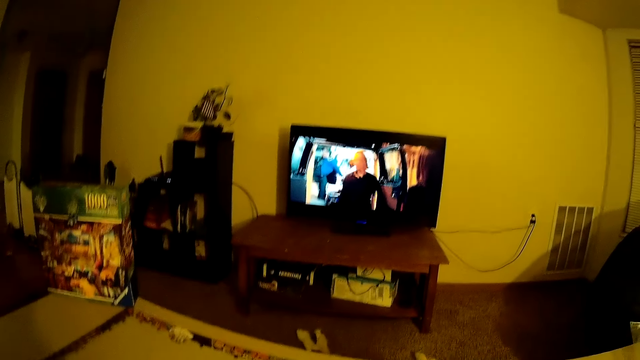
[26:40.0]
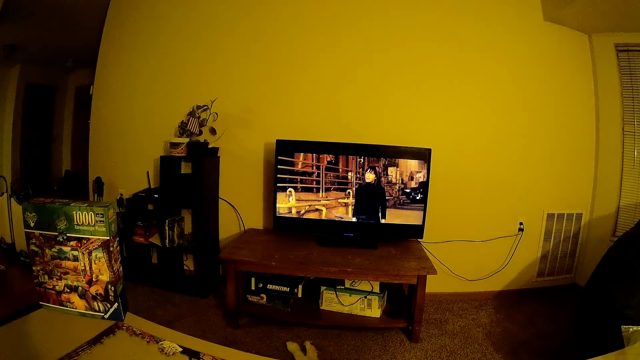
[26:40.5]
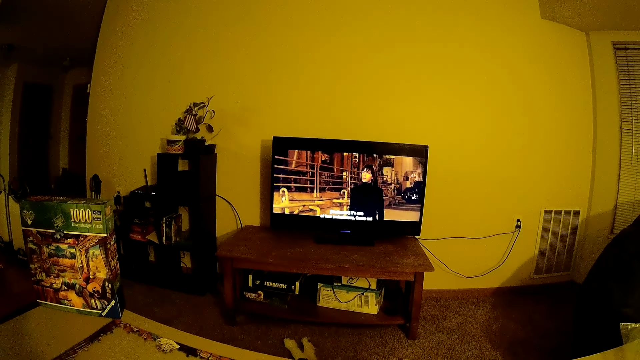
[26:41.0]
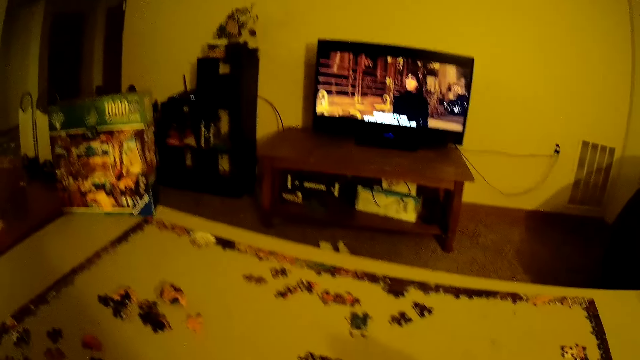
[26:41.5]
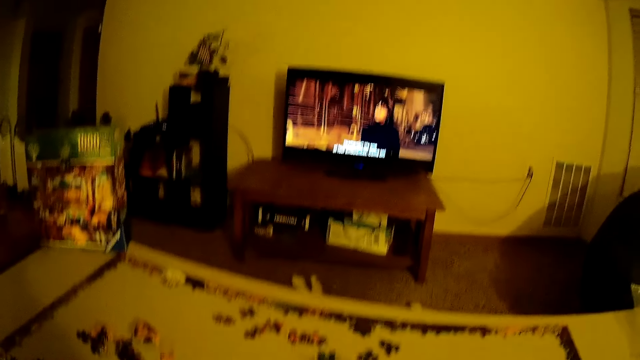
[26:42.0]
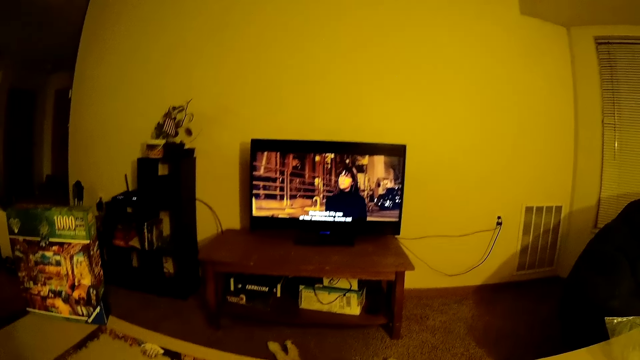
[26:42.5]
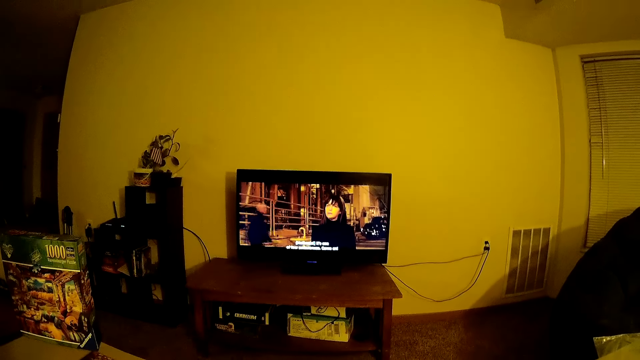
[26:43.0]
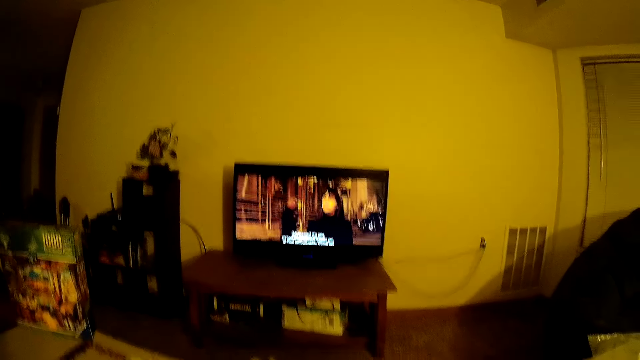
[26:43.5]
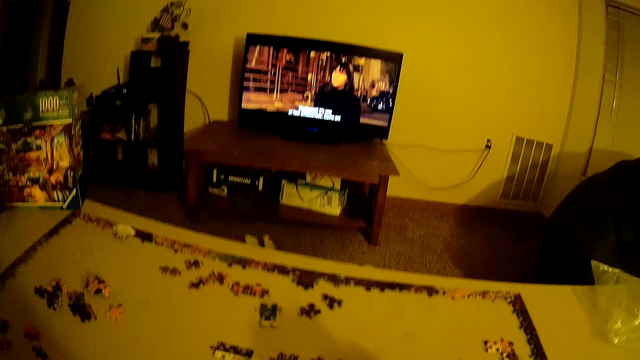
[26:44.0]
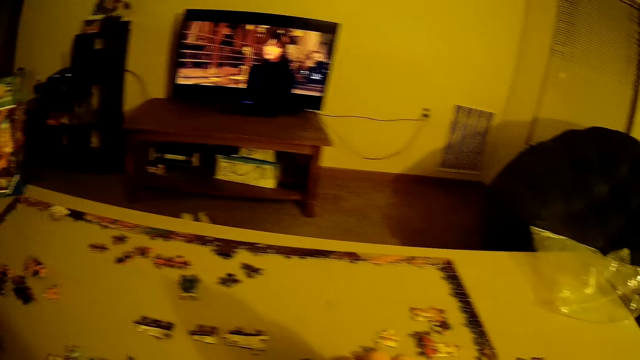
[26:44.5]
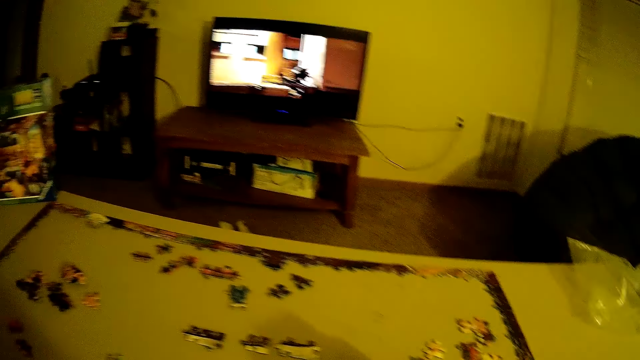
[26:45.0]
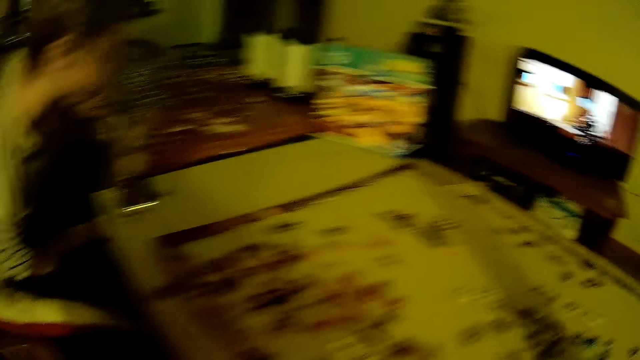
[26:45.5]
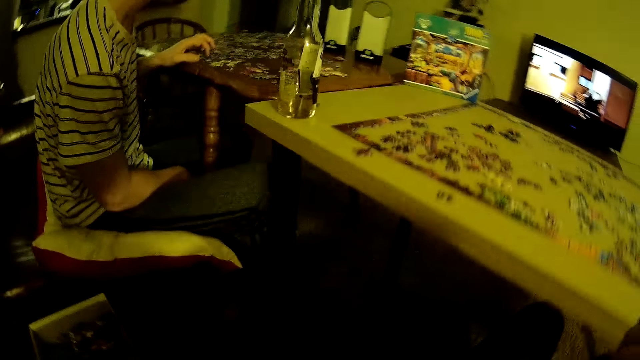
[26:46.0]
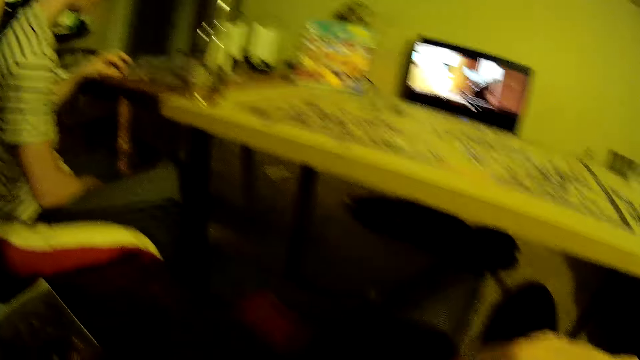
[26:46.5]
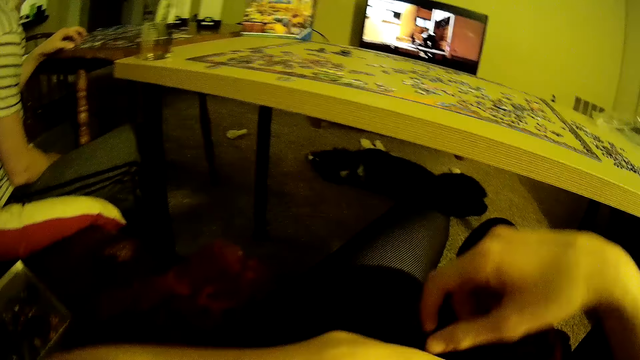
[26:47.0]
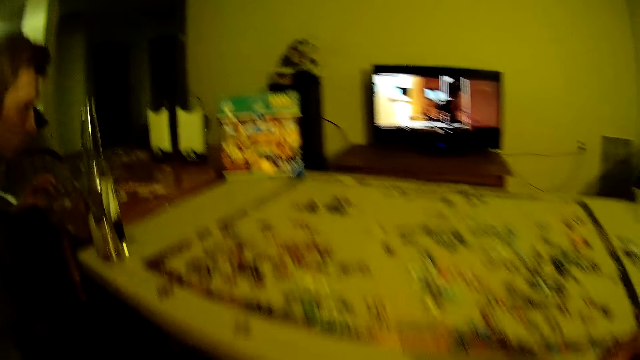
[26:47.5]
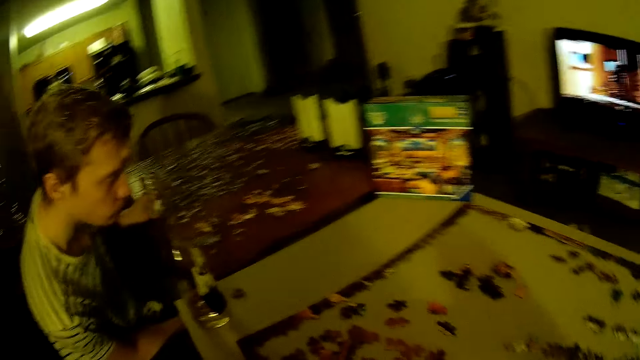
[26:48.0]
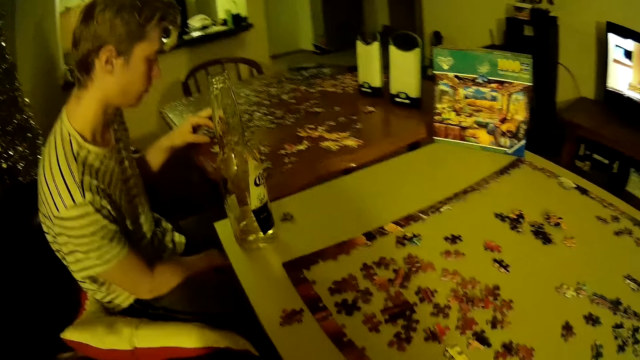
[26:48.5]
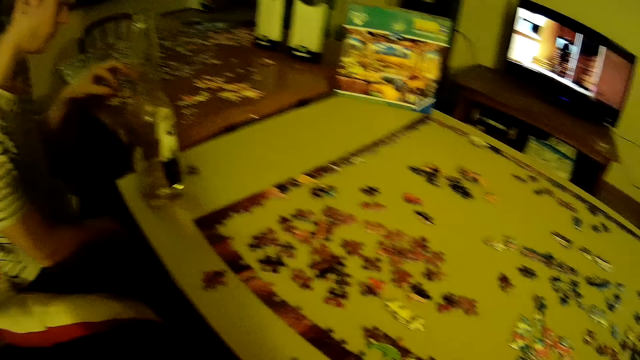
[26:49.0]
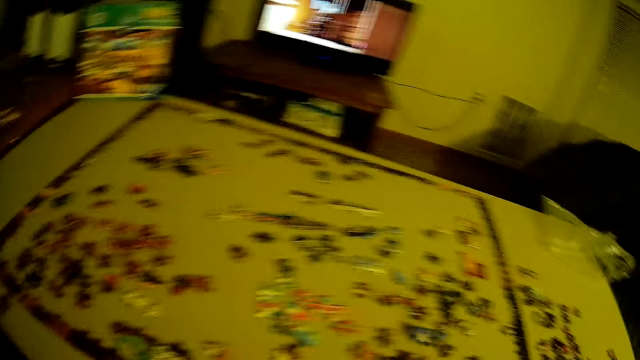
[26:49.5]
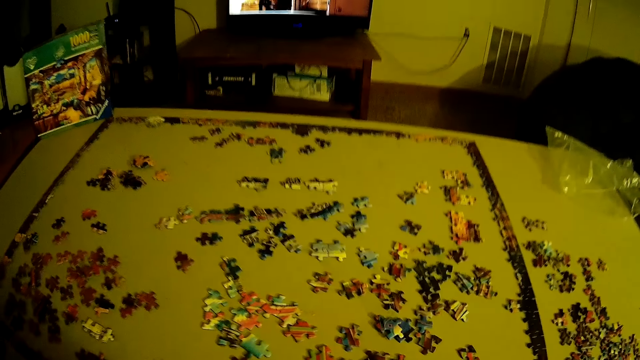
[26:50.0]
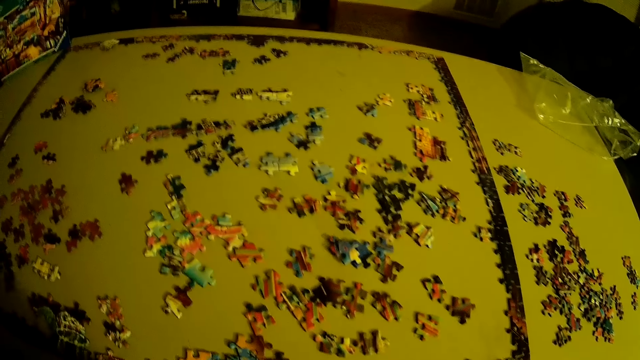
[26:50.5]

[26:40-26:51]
The camera wearer looks around.

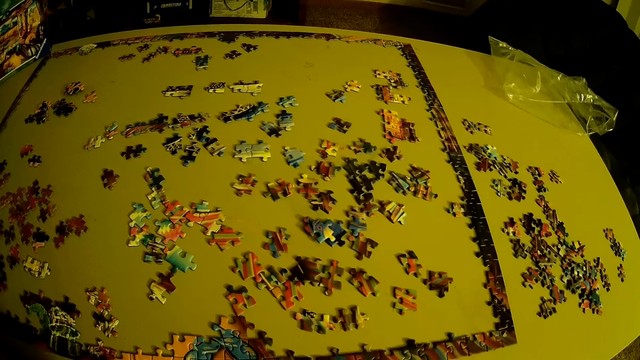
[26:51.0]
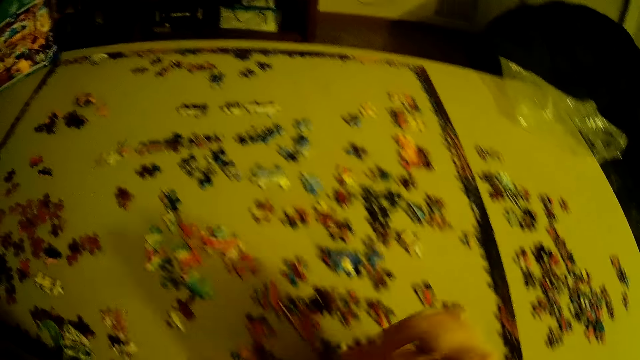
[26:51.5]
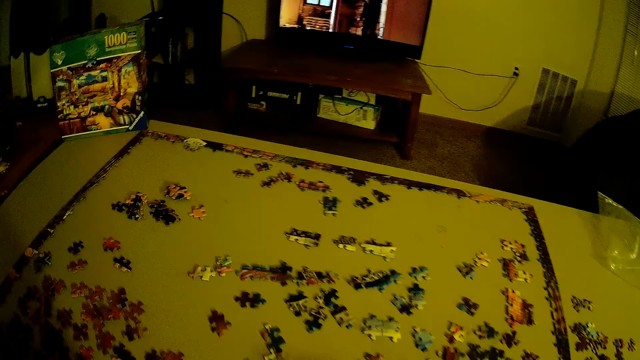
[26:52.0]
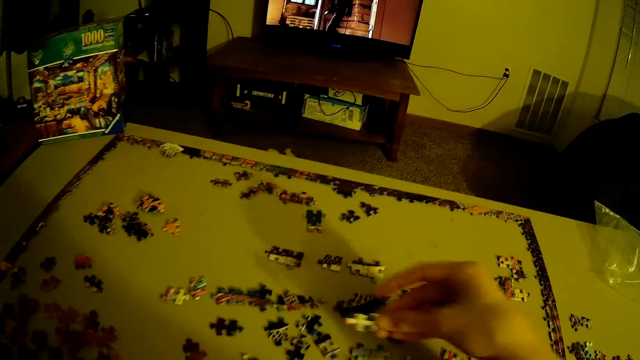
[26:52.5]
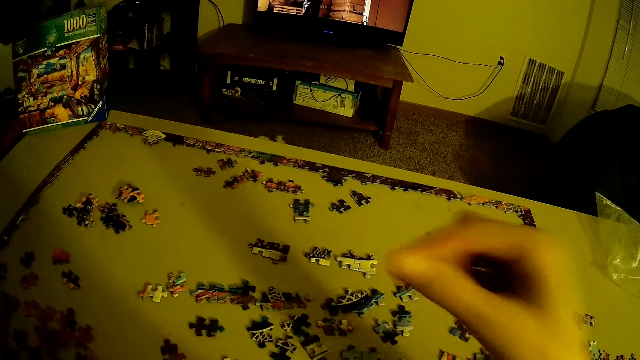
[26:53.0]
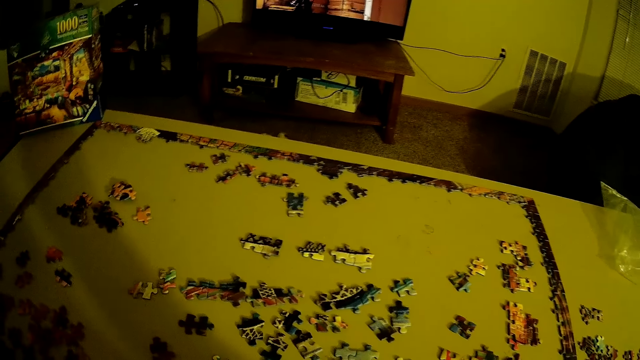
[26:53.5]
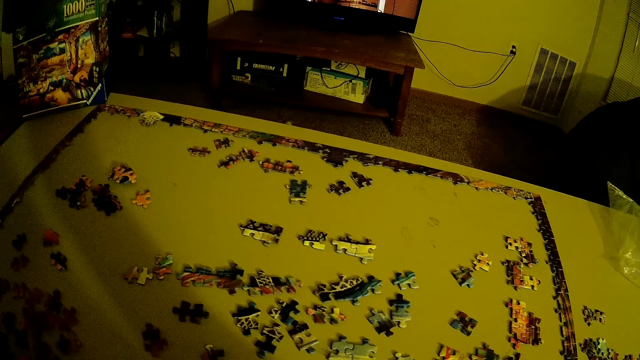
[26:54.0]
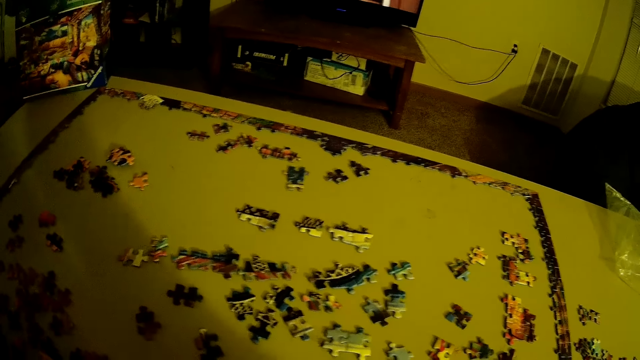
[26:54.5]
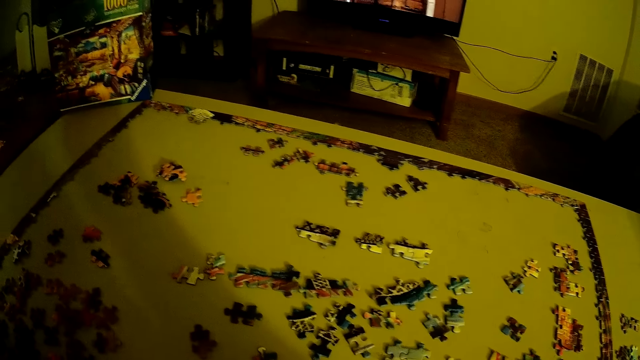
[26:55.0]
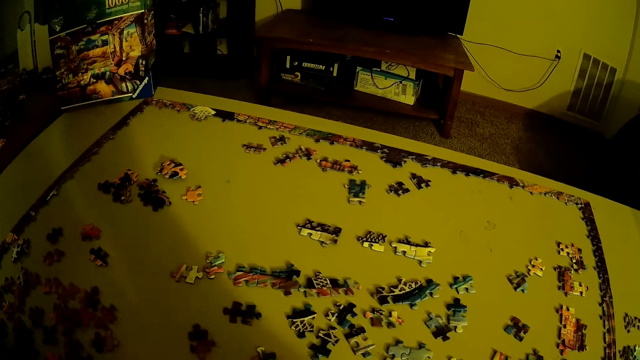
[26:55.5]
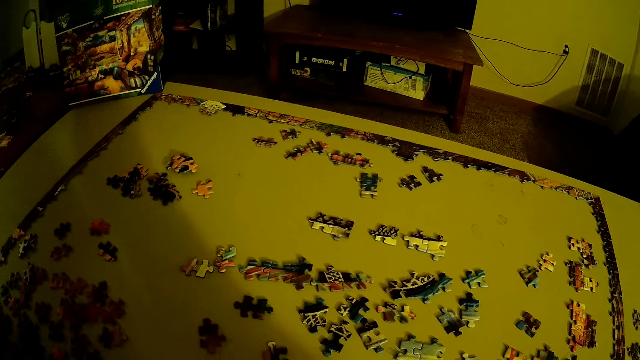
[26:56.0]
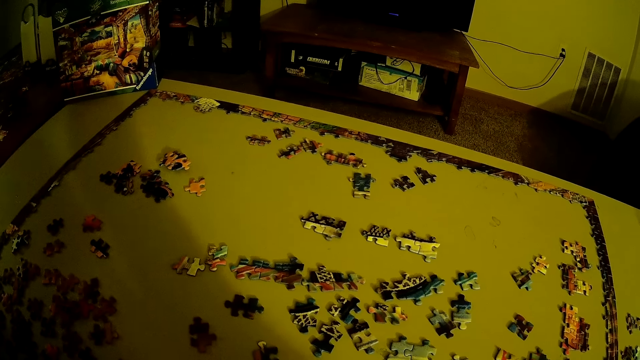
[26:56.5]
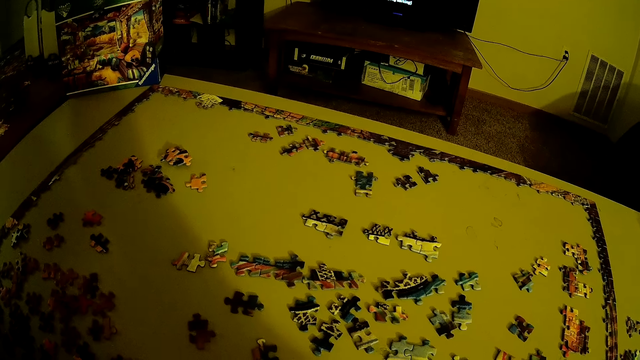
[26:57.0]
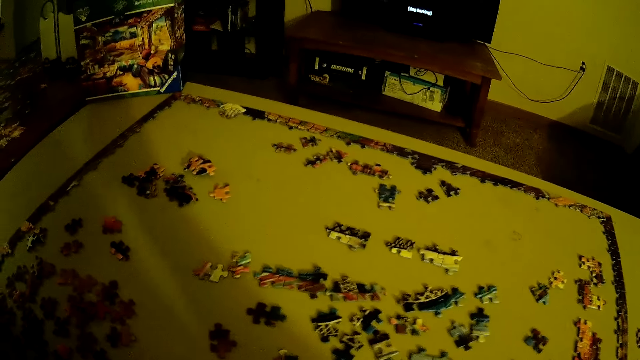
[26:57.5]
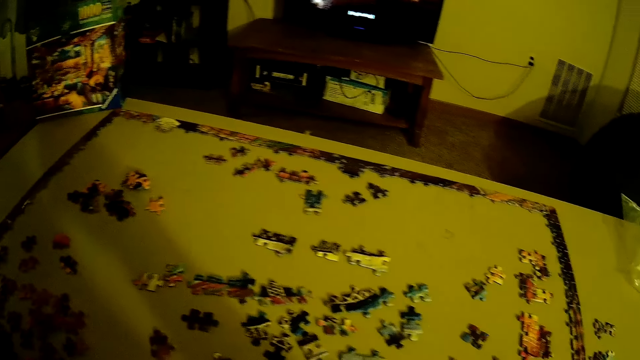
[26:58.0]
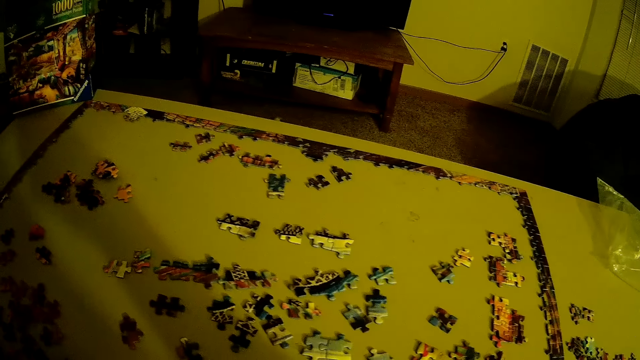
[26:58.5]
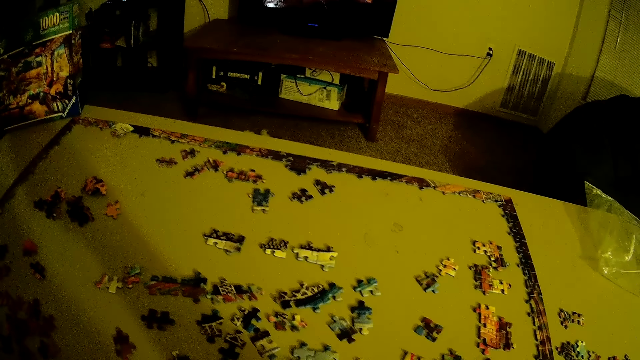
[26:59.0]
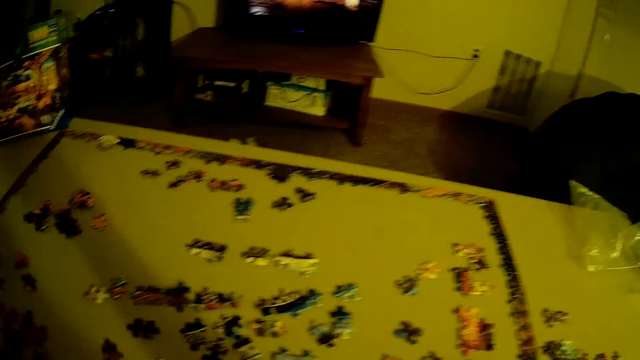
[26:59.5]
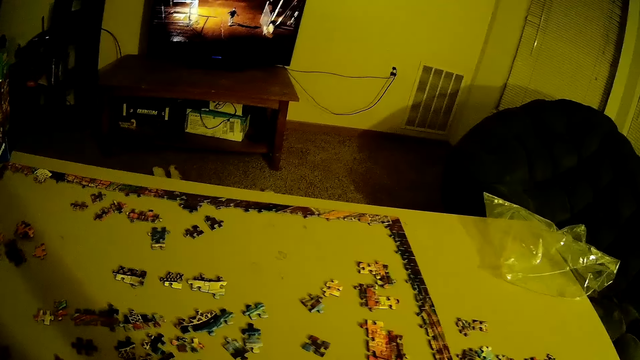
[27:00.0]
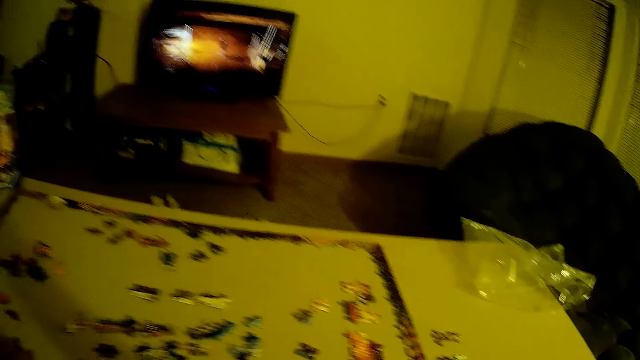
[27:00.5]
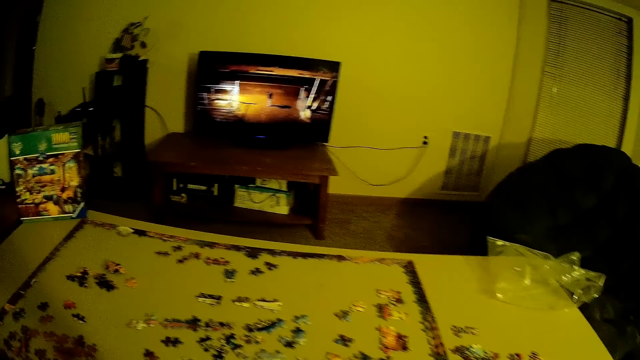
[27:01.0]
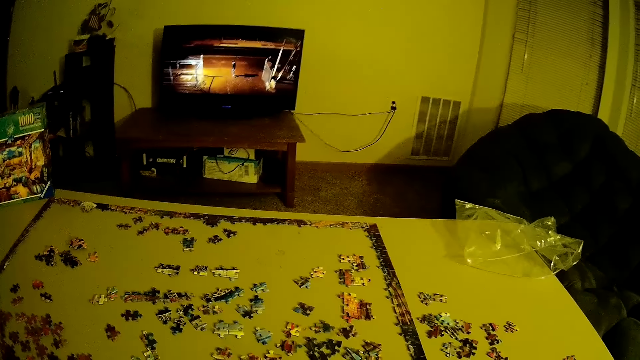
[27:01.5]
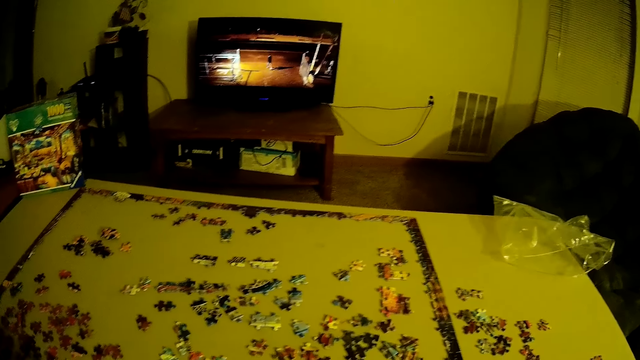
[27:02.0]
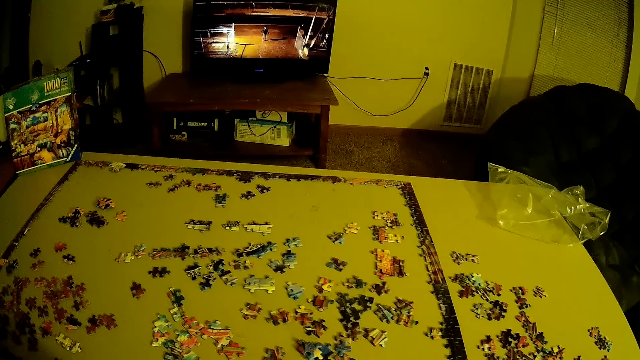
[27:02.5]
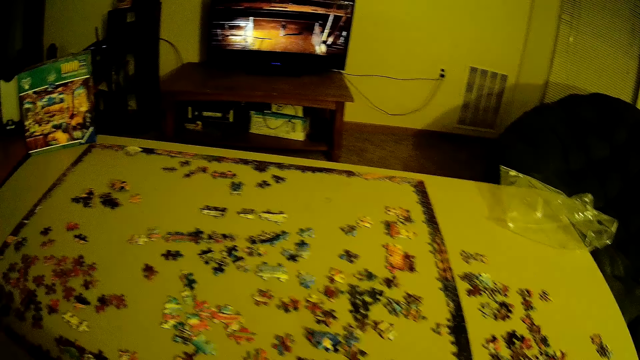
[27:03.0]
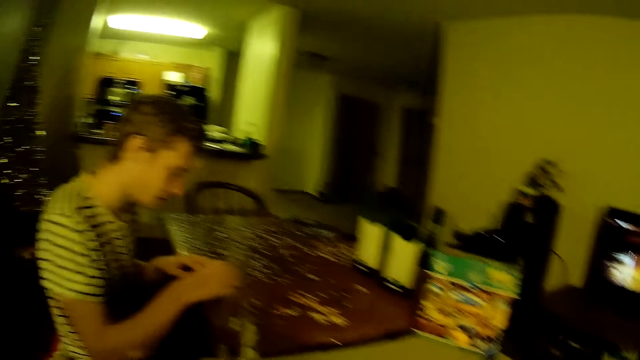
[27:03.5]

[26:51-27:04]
The camera wearer arranges beads. They arrange the puzzle on the table.
